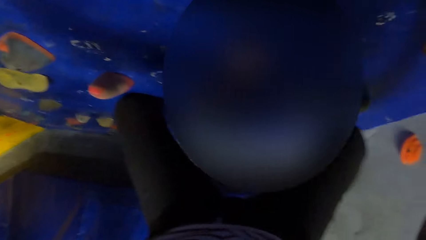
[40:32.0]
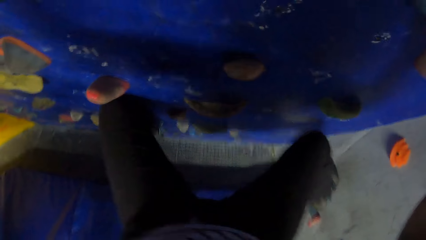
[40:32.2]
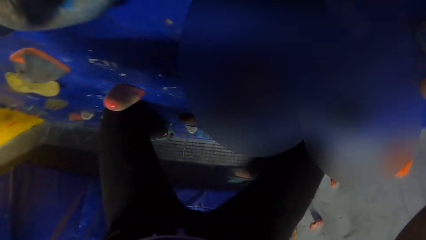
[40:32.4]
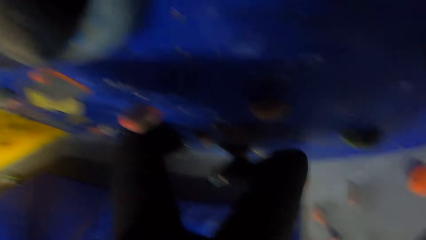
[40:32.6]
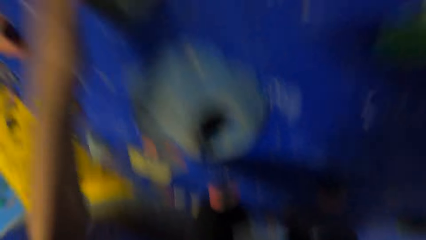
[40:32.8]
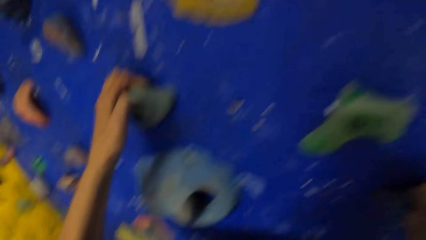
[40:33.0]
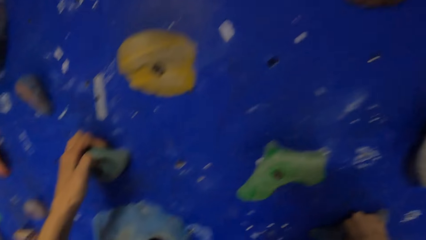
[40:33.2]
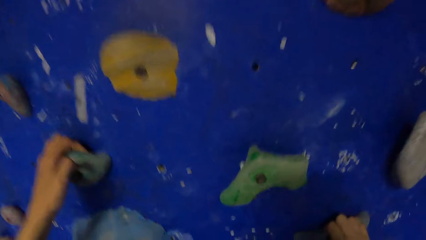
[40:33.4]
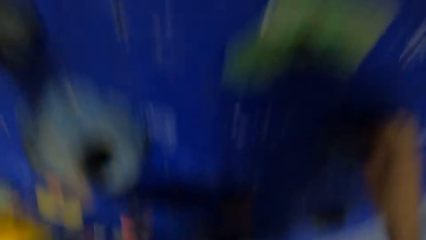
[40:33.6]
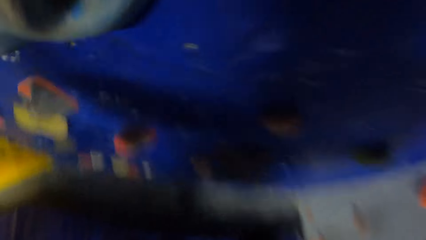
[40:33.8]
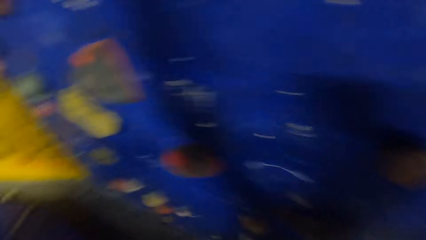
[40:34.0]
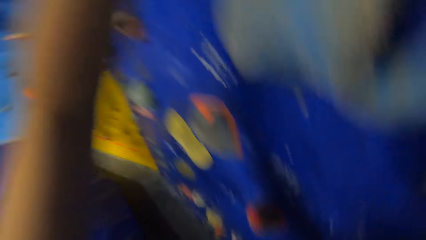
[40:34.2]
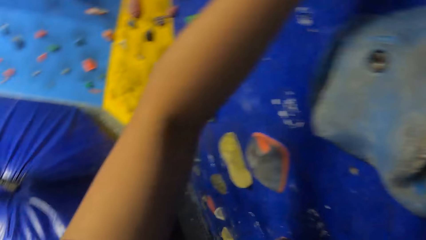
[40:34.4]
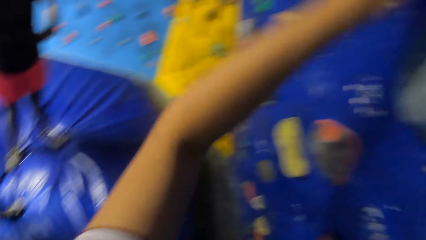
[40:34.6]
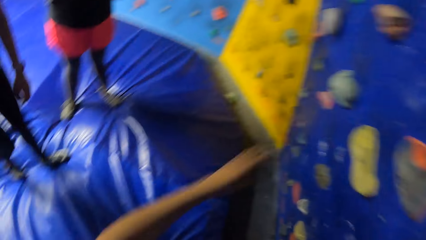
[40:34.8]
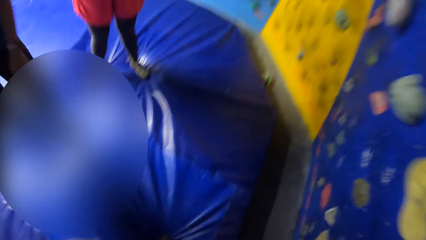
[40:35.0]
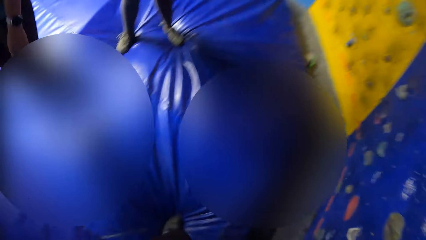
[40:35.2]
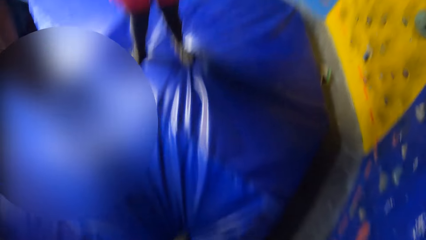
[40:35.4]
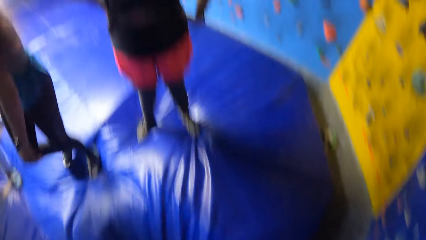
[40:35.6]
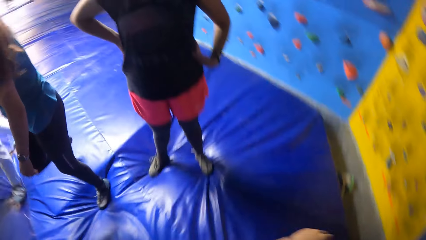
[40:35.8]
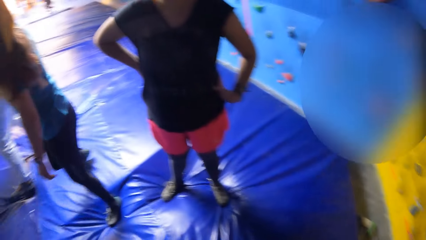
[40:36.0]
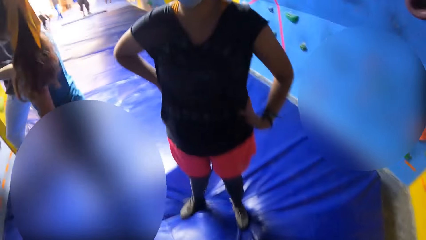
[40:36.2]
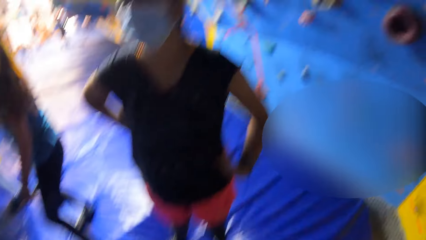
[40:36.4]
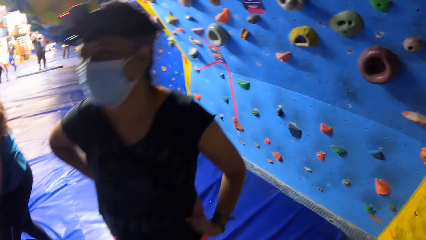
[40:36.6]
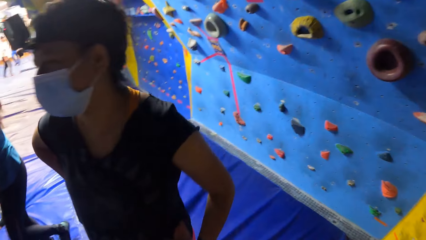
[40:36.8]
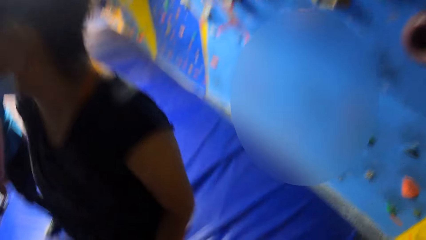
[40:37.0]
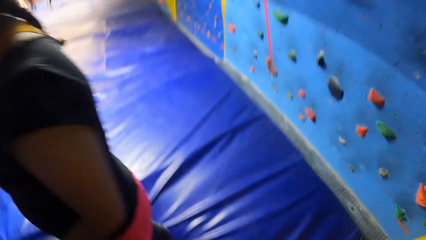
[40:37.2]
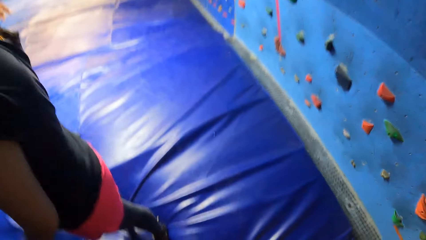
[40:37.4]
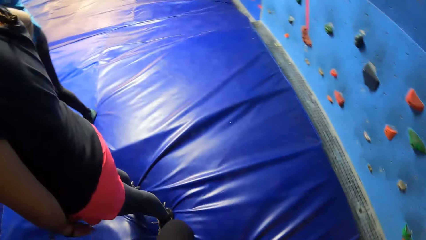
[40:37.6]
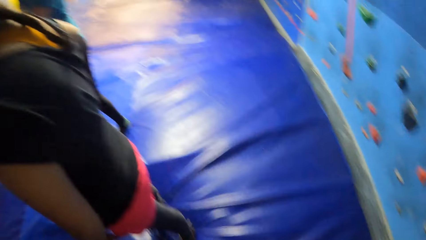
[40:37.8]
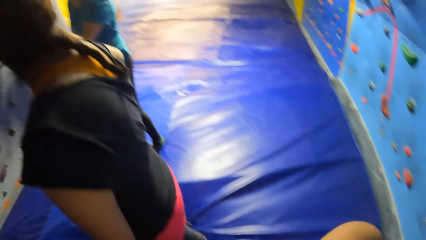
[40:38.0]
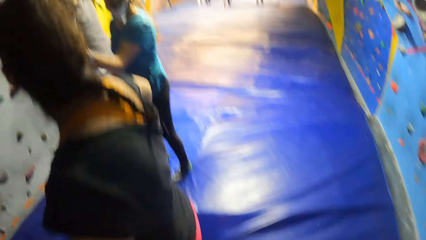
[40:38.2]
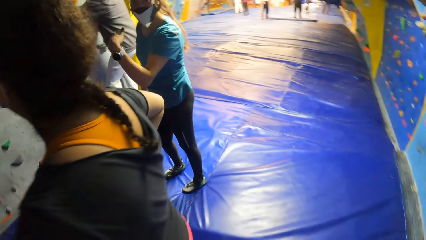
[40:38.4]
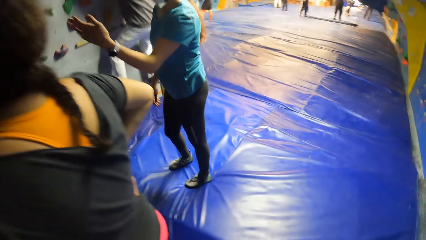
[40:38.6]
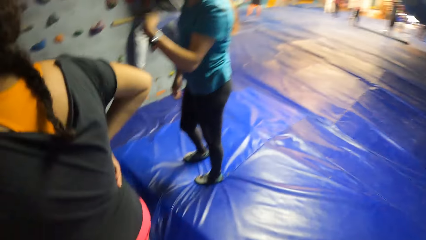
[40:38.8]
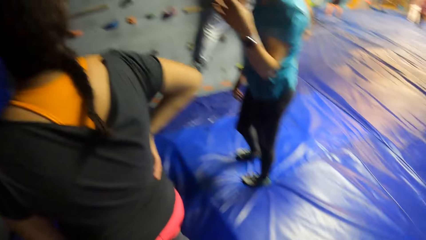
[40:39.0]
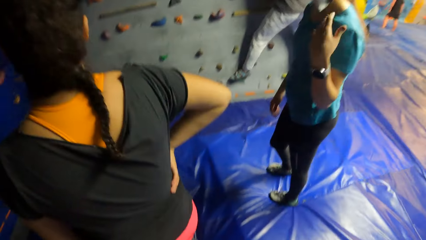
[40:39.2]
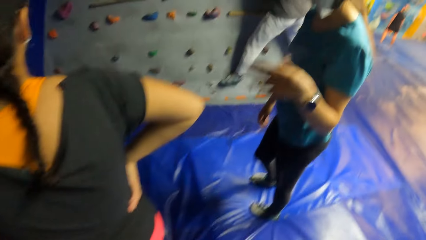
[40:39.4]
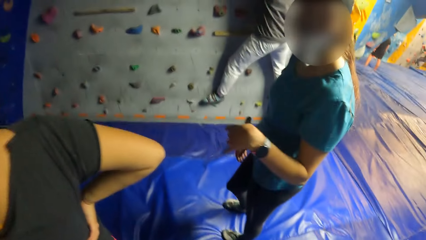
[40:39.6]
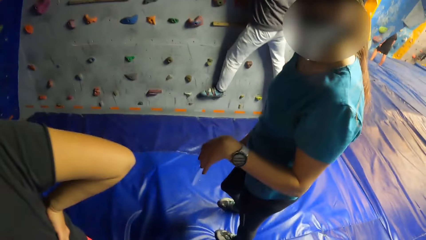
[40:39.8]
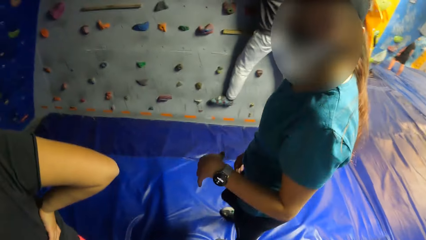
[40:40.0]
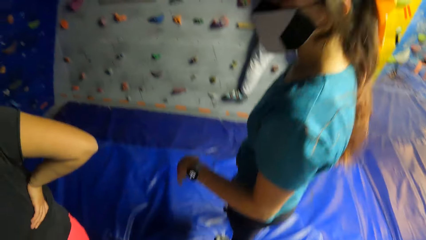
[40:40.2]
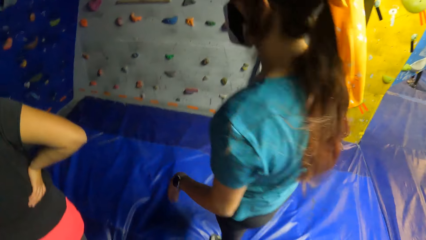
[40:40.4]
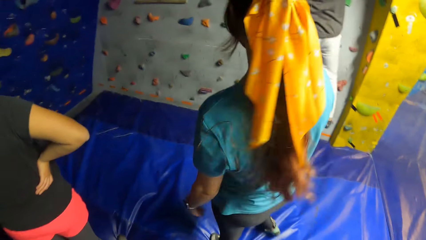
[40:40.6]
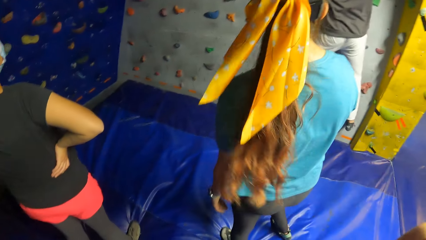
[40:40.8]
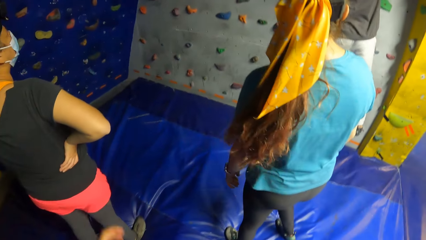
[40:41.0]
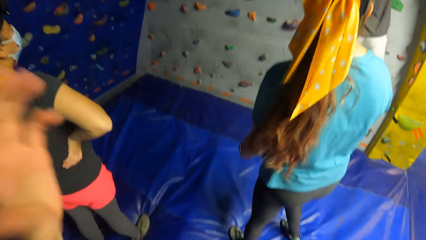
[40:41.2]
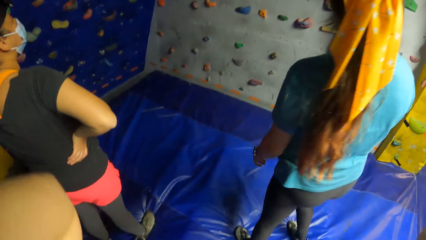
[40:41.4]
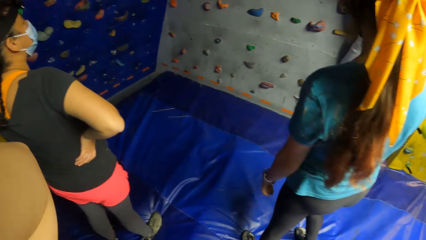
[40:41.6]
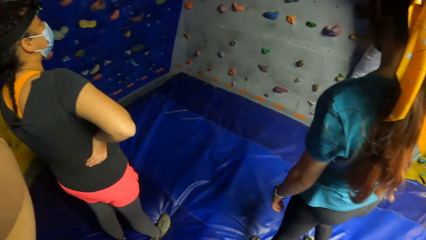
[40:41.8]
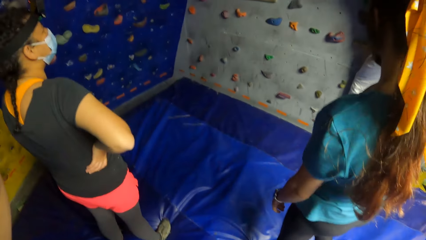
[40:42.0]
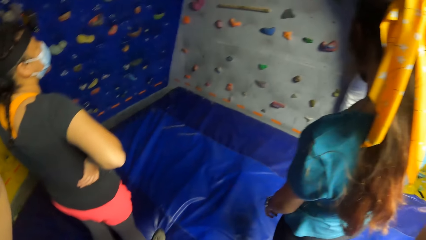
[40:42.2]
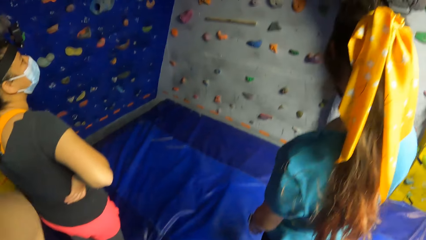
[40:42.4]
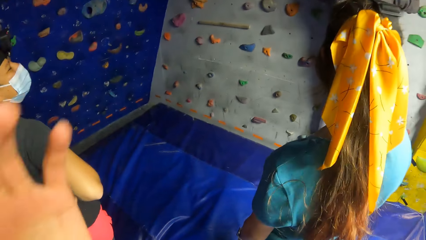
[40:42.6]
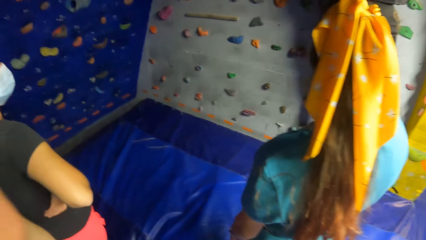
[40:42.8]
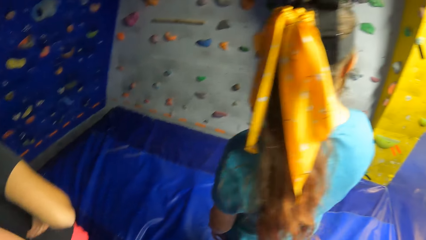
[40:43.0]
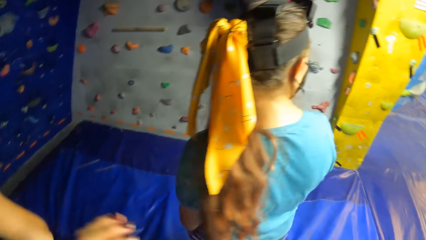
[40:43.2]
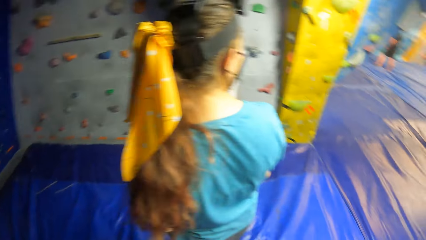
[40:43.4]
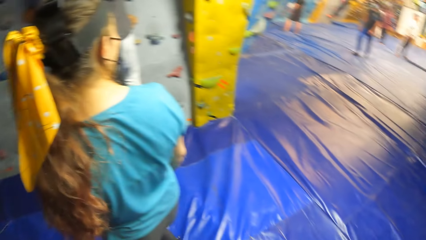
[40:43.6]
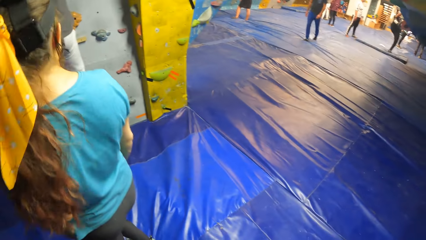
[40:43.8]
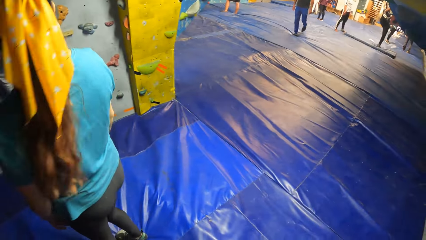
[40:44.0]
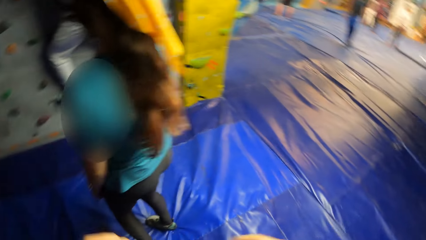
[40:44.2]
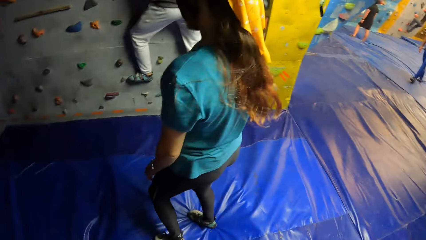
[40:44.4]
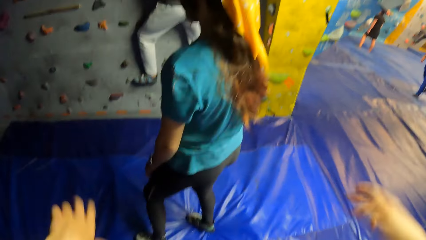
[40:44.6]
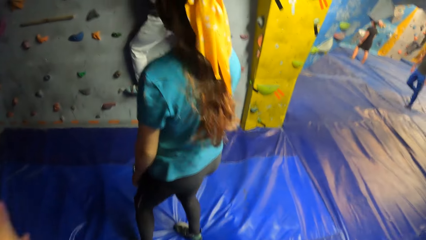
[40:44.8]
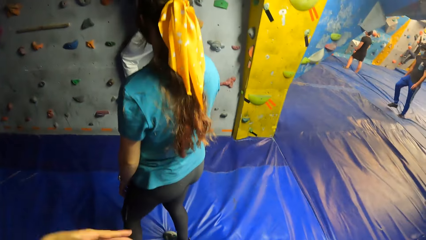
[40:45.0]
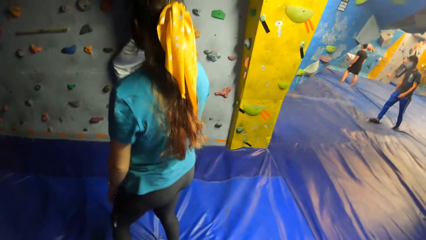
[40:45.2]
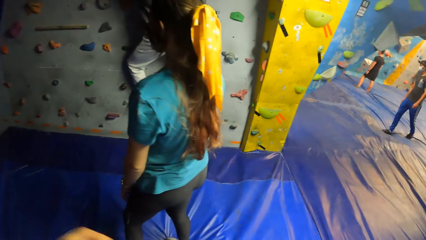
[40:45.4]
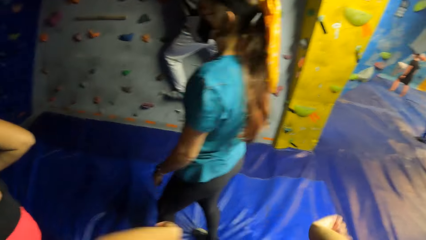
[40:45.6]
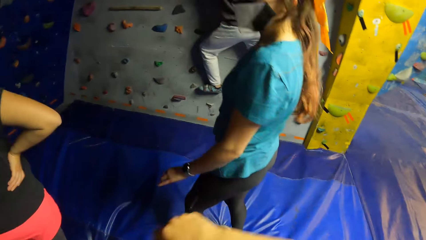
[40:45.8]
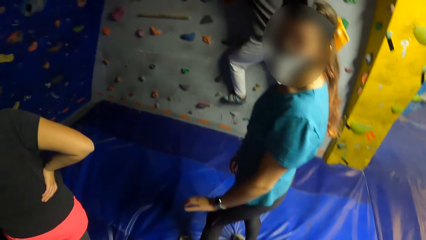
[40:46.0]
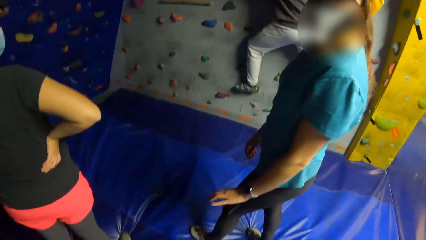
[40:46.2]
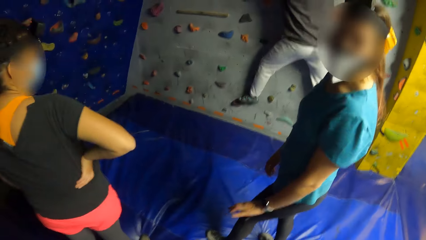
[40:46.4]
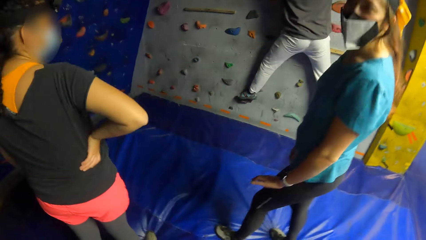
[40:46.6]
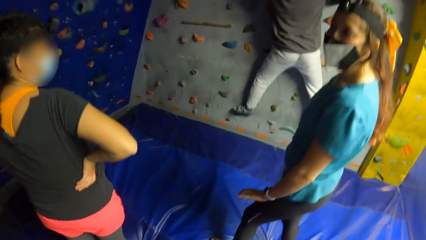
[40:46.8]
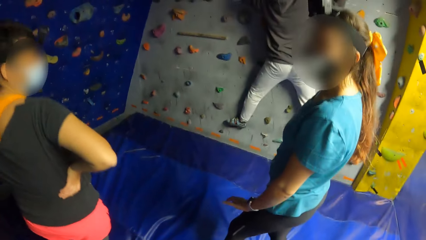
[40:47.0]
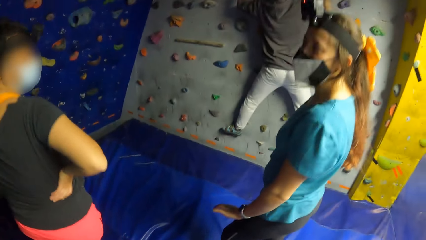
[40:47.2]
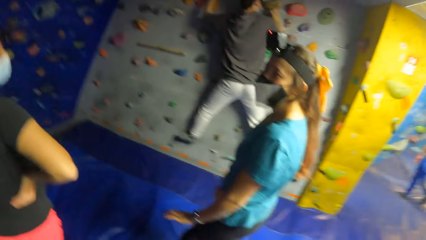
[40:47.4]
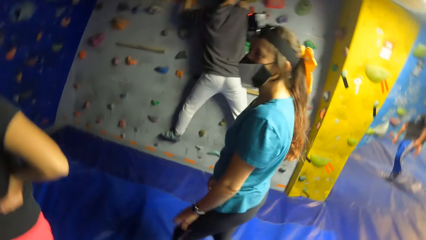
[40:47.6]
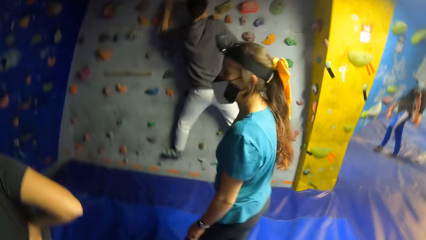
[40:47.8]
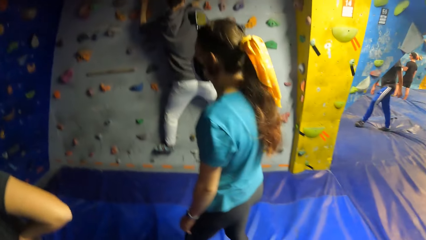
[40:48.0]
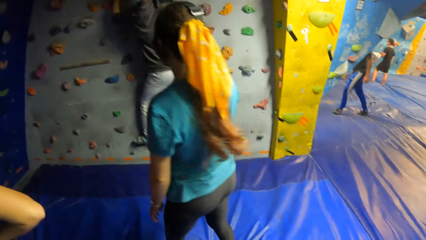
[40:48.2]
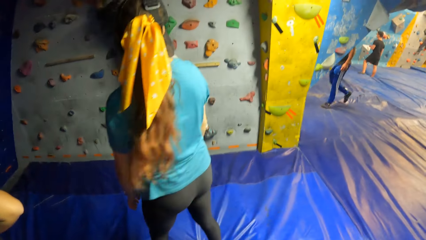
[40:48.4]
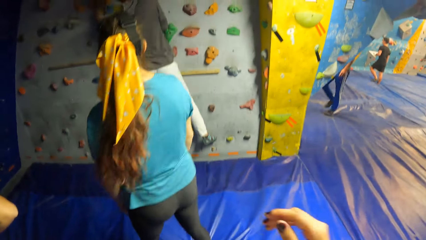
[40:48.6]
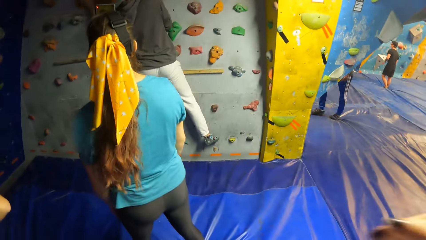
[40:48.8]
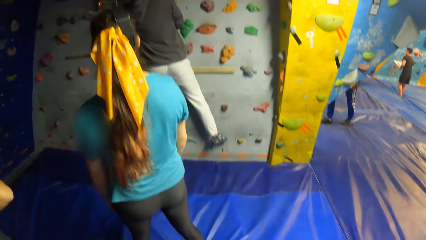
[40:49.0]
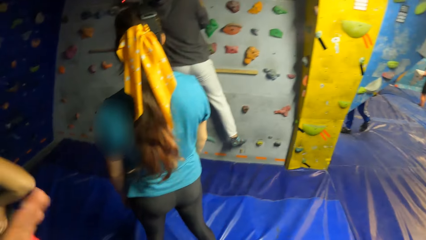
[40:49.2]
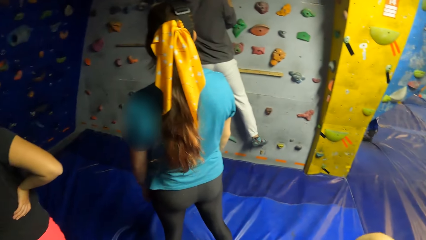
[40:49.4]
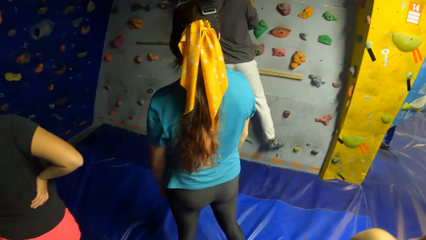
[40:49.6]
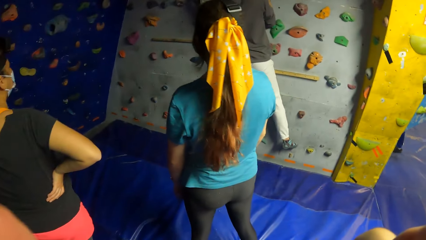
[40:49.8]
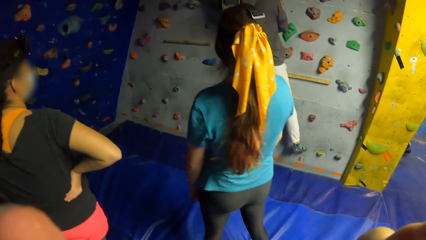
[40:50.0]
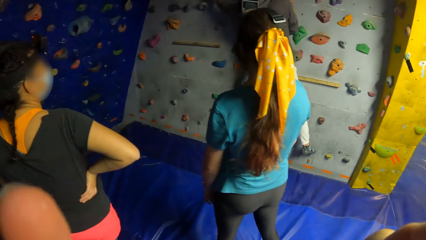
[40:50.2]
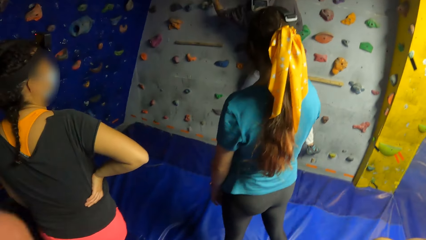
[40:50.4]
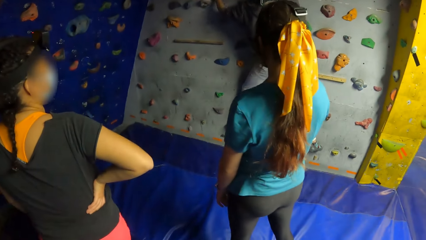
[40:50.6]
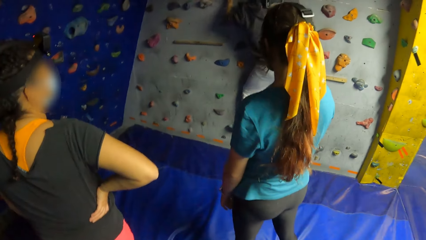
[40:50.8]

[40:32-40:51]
The camera wearer comes down from the bouldering wall. A woman walks around. The camera wearer walks around. A man climbs the bouldering wall. The woman gestures. The camera wearer touches her face with her left hand. She looks around. She shakes her hands. The woman, another woman and the camera wearer bounce on a foam.
